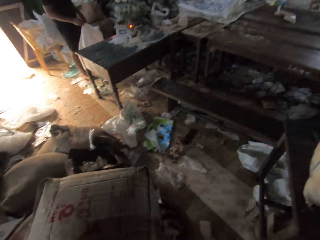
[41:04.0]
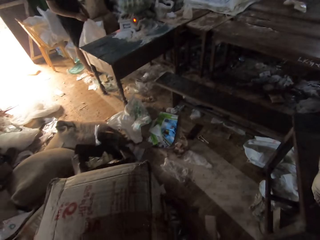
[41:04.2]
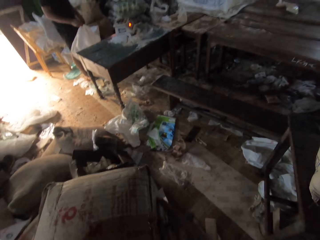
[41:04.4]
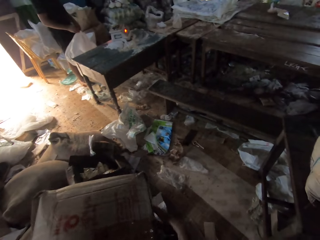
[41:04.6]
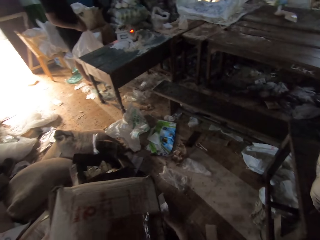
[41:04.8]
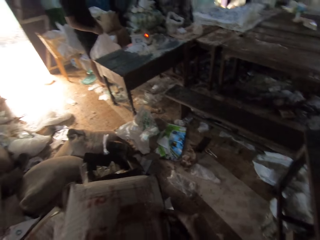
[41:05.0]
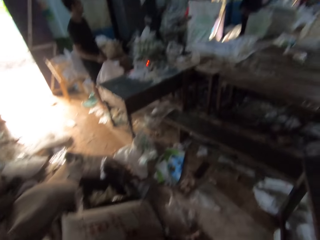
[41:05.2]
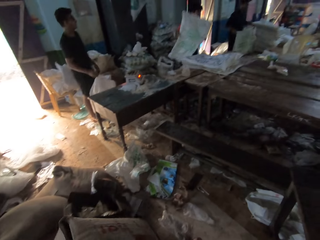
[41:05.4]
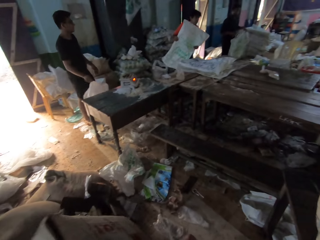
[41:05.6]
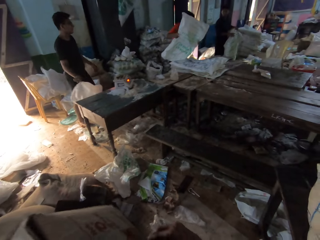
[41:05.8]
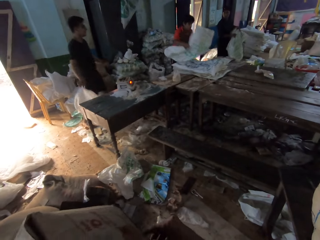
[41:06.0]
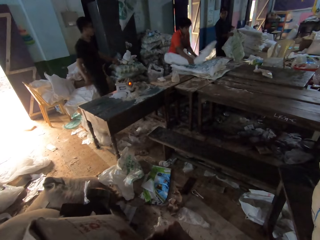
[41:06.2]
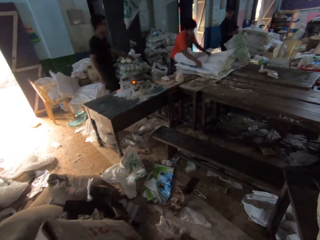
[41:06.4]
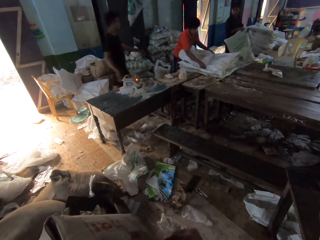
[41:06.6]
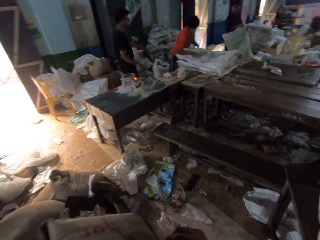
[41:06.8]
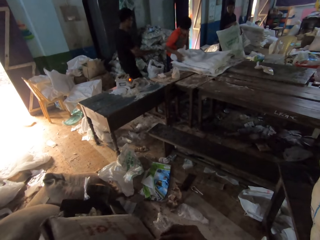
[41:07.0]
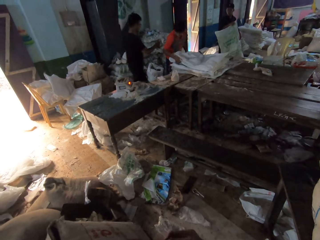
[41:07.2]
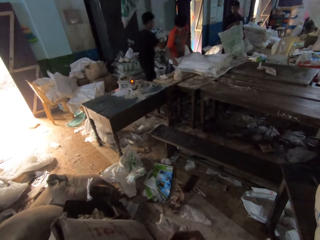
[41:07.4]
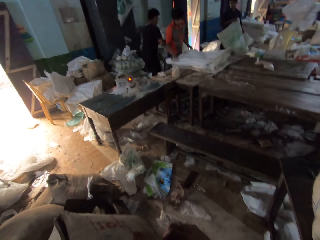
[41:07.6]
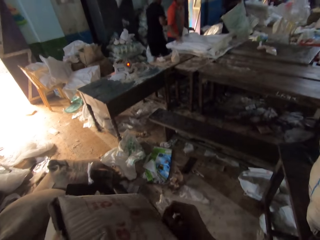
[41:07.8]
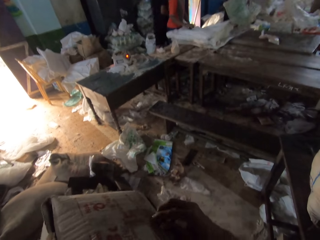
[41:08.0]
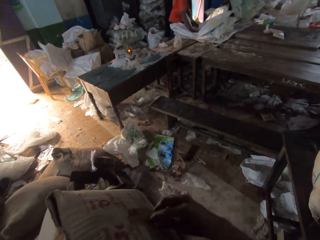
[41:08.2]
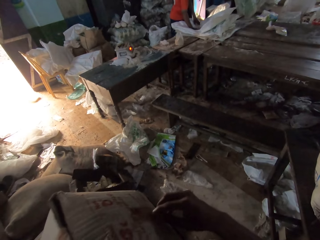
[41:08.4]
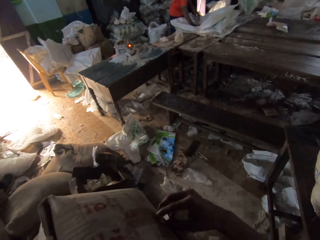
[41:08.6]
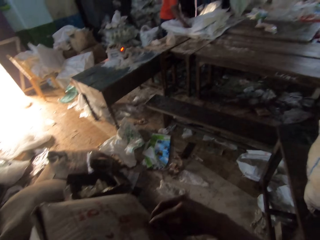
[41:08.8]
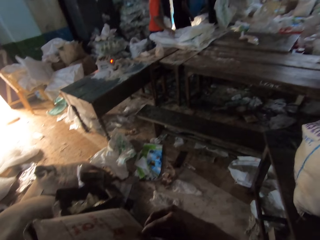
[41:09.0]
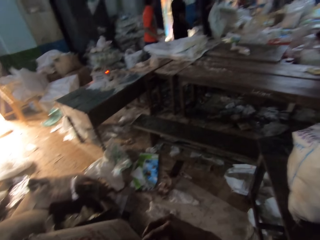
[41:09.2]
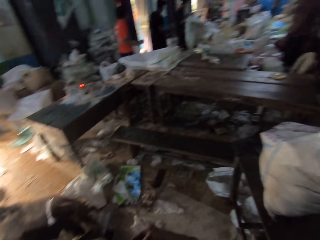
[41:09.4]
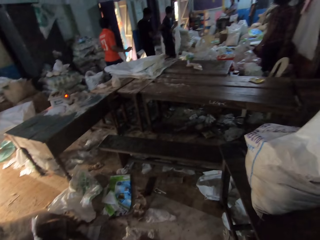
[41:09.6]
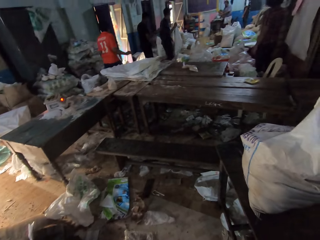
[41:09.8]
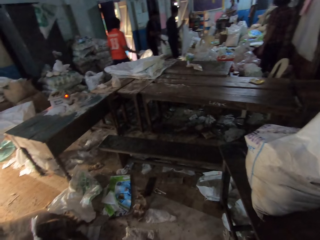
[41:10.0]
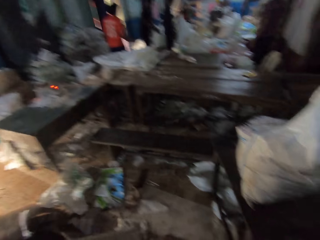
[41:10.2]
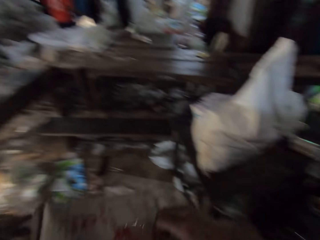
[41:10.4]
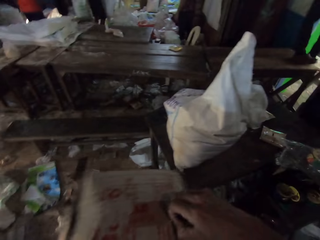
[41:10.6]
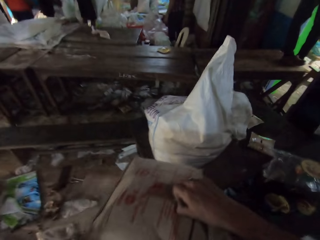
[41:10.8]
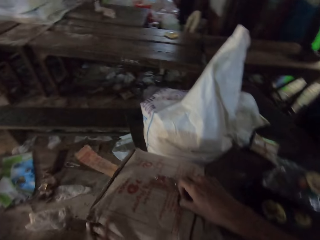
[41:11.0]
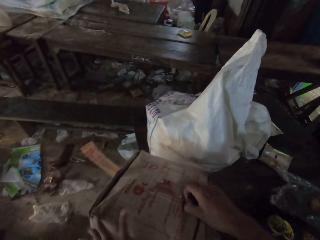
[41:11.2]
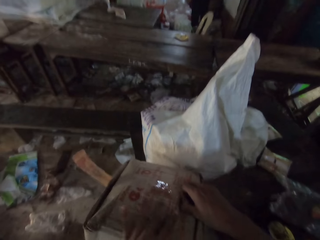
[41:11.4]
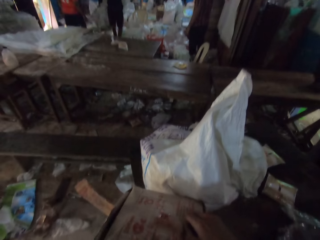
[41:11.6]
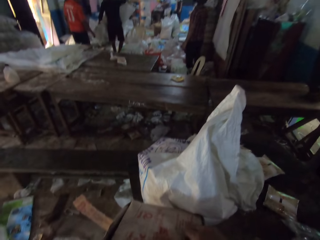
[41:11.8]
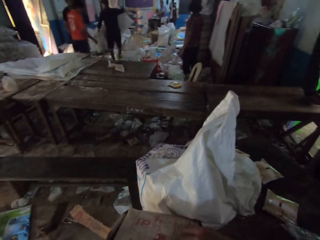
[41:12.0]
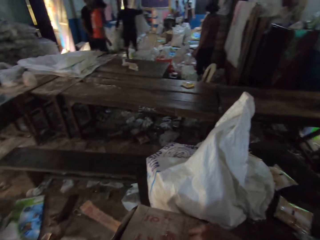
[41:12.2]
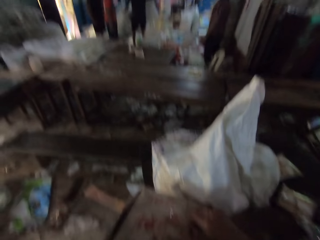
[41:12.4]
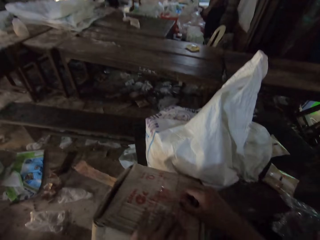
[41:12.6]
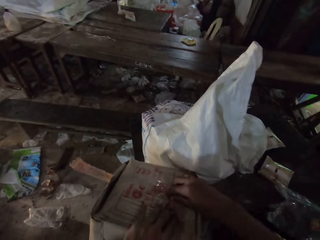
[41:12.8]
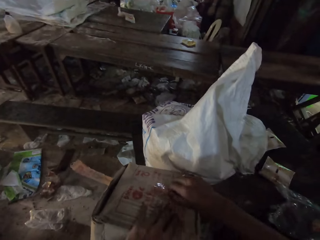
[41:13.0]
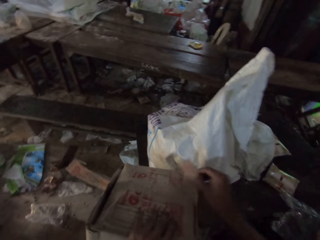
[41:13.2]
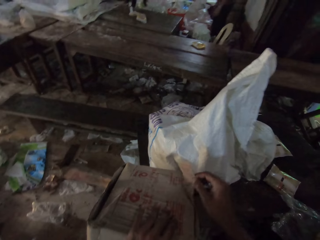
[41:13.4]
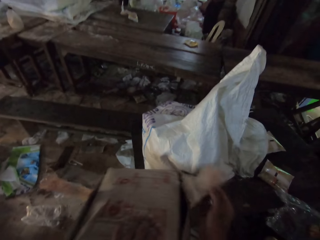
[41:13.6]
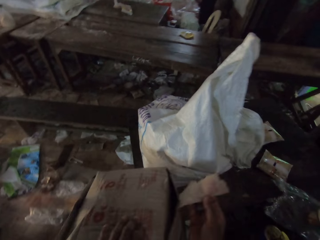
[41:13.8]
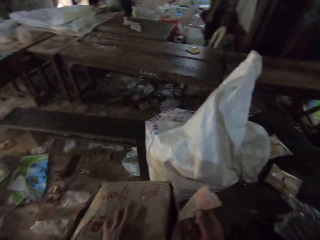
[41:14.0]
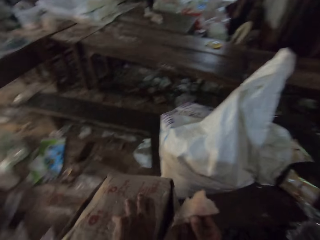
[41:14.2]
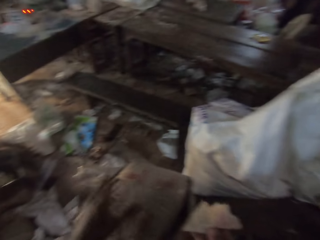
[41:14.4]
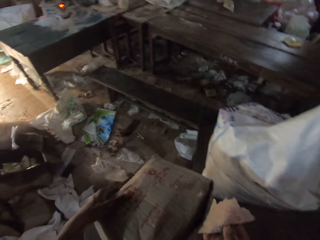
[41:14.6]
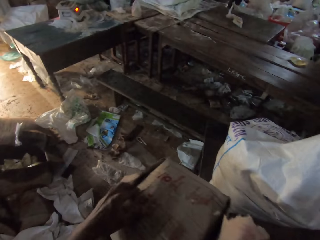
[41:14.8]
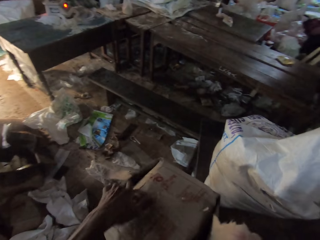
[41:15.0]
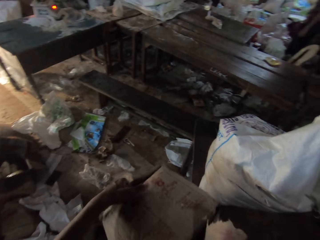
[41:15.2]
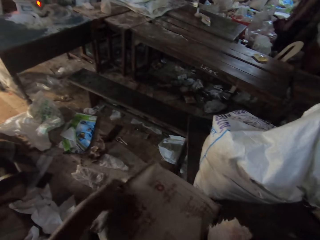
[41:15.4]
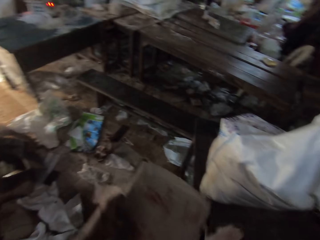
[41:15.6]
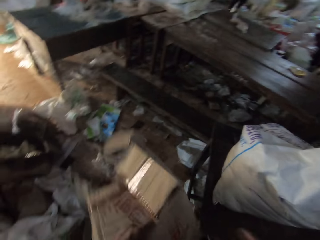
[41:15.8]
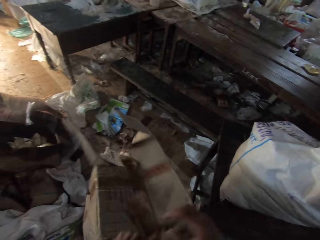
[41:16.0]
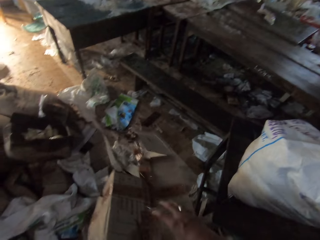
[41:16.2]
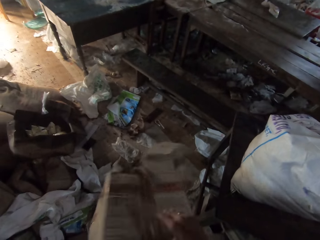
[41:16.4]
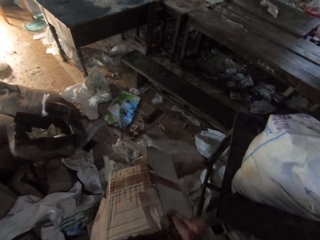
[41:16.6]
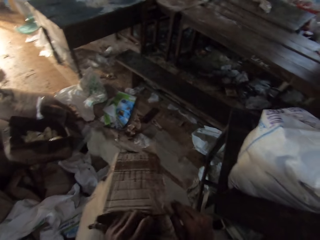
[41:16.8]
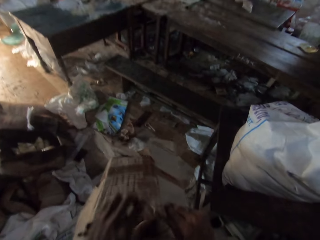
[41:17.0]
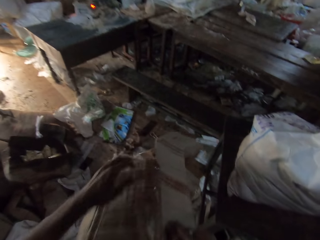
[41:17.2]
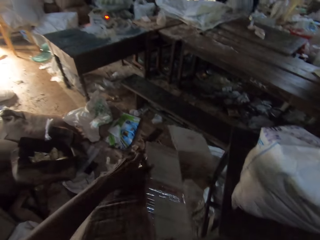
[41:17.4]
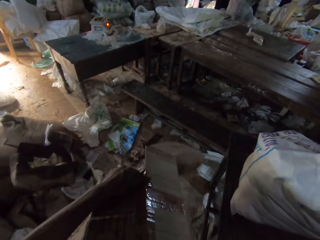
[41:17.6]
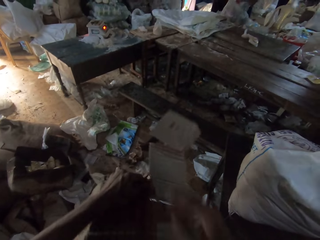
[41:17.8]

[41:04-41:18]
A man spreads a sack on the sacks on the table with his hands. Another man holds a sack in his hands. The group of people walks in the factory. The camera wearer tears off the sellotape on the carton with his right hand.

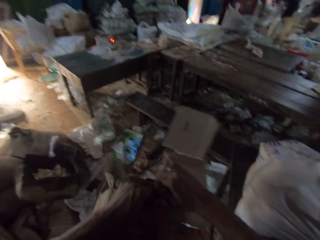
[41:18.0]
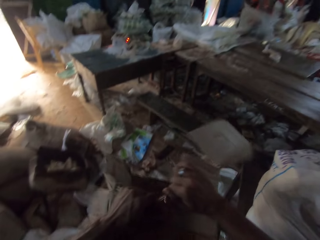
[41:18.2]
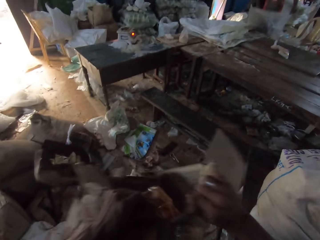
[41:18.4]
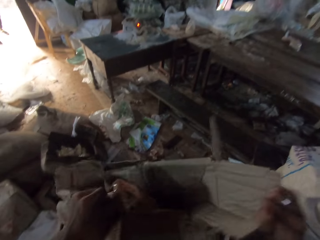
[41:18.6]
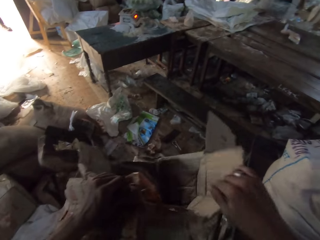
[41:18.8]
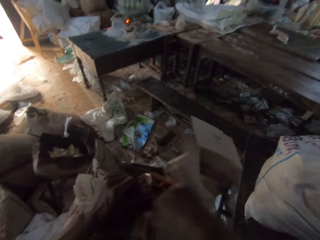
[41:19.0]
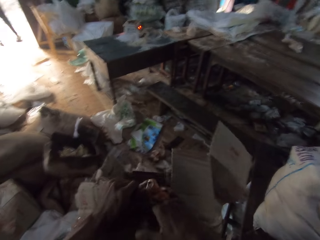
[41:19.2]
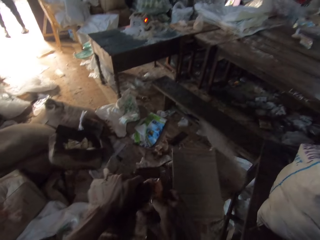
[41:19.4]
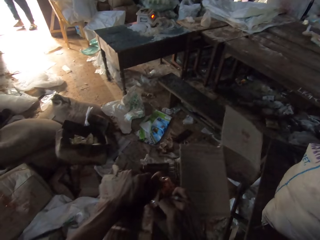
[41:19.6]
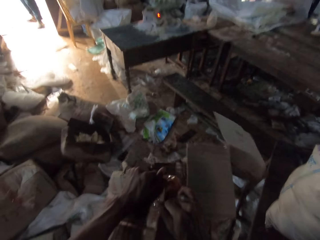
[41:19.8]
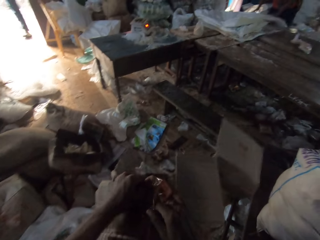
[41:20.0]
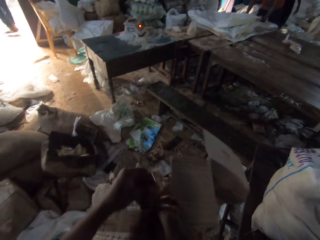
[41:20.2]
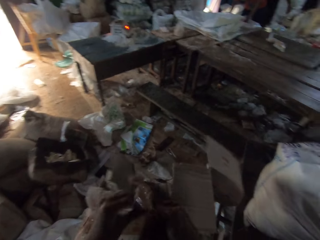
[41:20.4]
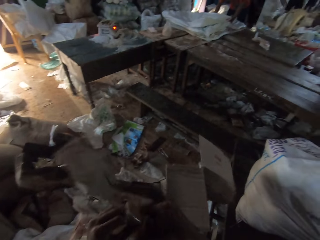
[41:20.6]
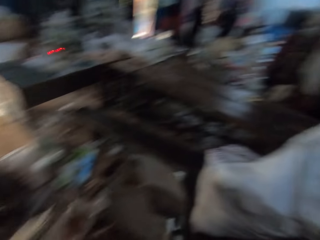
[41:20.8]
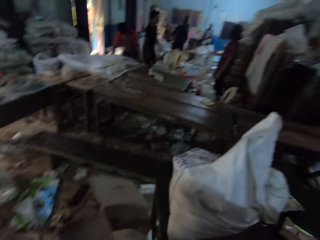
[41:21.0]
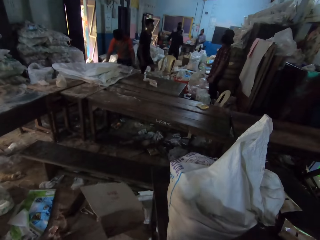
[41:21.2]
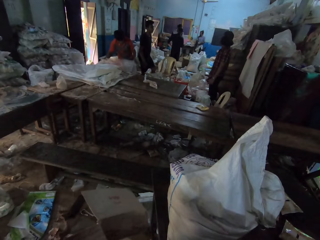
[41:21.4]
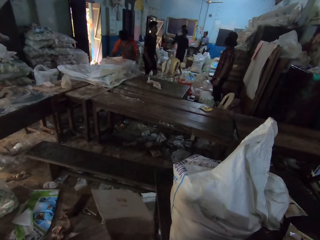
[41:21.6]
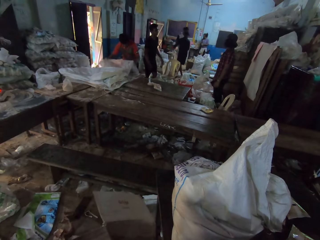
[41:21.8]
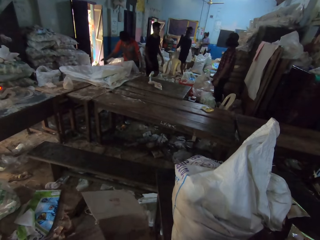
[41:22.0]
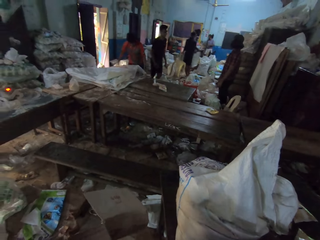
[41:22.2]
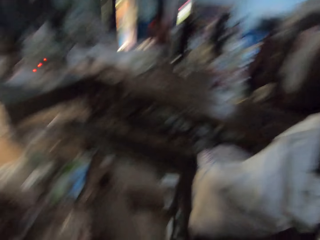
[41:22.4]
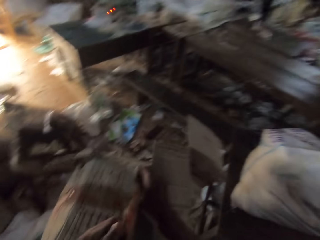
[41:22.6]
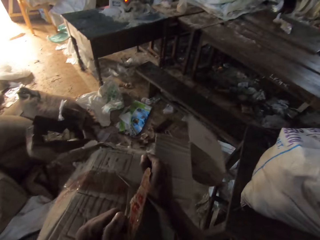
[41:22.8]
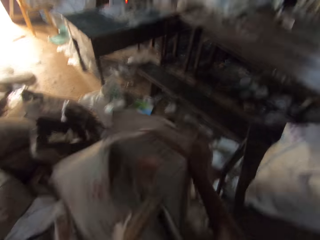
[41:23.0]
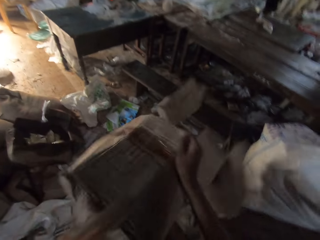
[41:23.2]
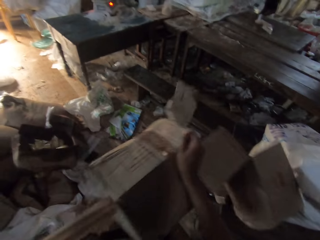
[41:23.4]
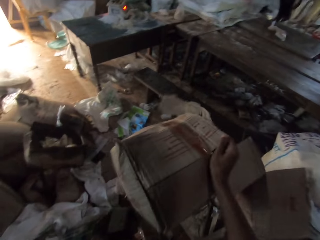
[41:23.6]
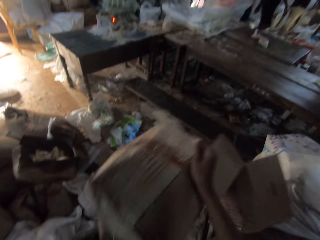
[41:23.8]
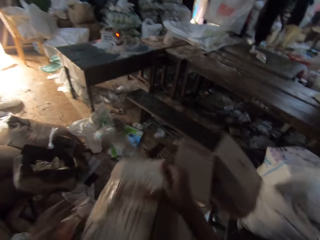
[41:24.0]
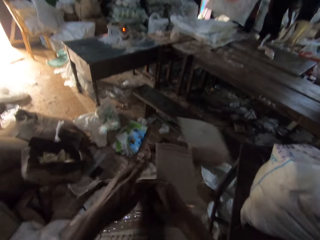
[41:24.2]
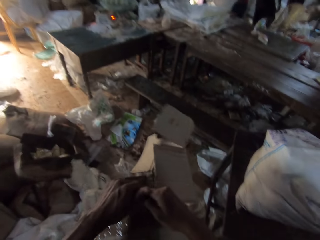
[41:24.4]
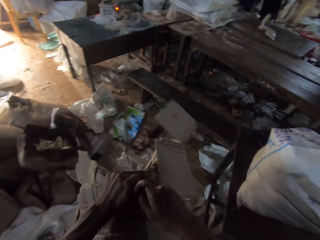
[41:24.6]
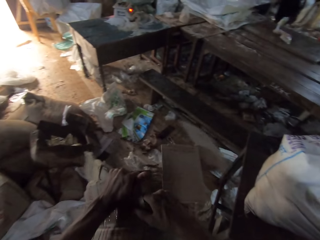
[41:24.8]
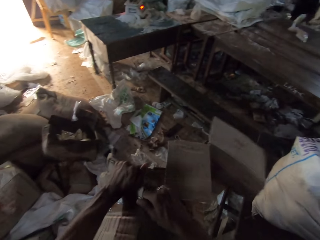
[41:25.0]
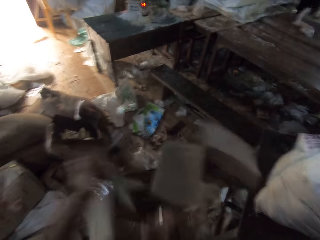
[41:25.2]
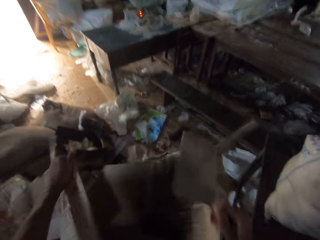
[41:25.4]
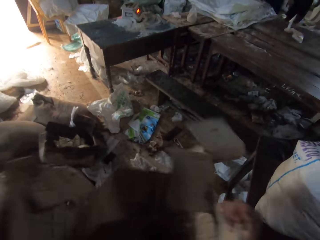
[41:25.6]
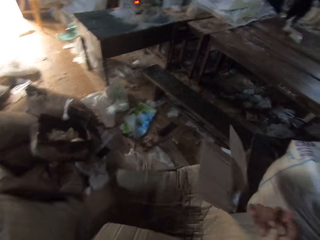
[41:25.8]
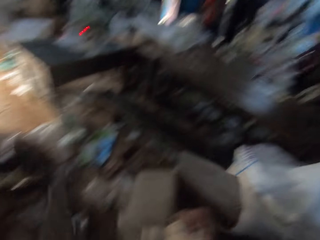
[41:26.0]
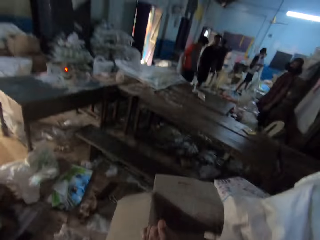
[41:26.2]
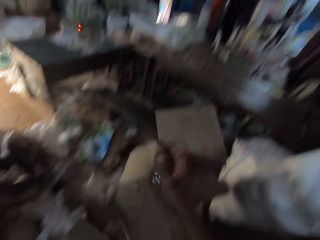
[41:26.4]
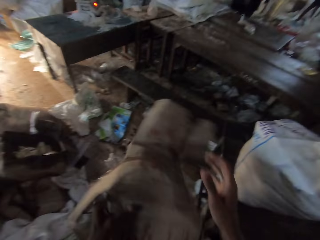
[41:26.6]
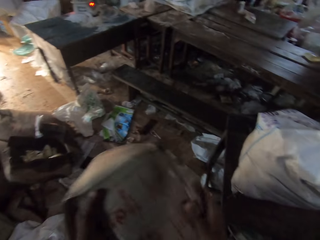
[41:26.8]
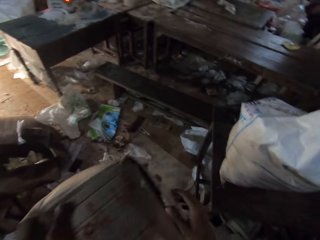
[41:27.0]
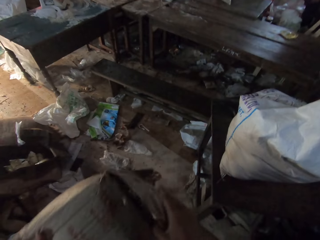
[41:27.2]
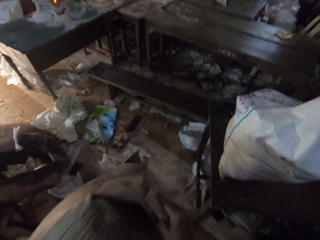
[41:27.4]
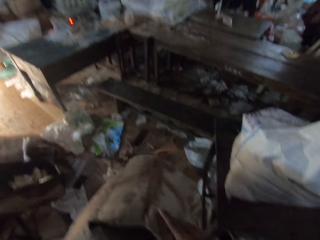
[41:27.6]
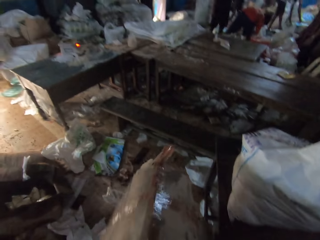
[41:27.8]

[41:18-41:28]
The camera wearer tears the carton in his hands. The man arranges the sacks on the table with his hands.
